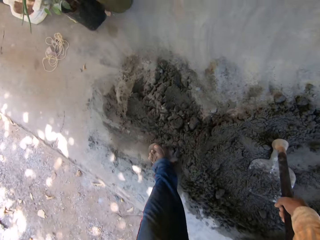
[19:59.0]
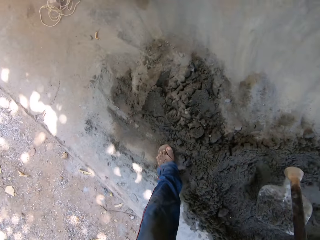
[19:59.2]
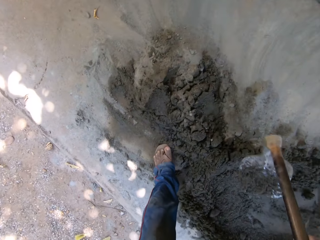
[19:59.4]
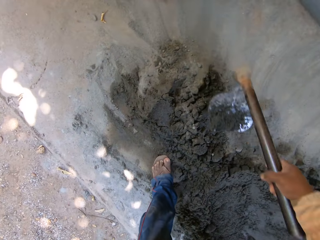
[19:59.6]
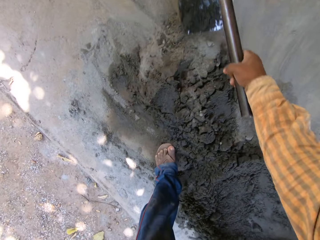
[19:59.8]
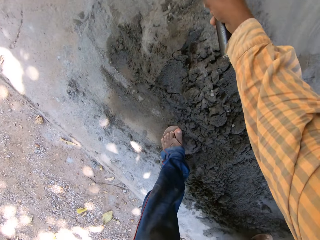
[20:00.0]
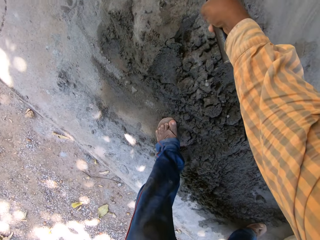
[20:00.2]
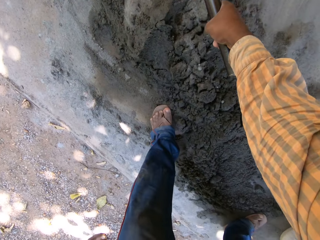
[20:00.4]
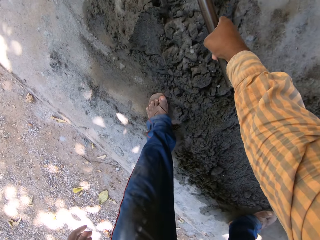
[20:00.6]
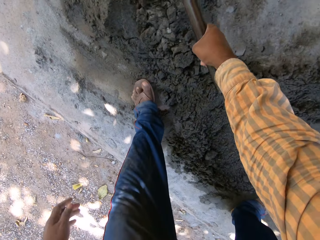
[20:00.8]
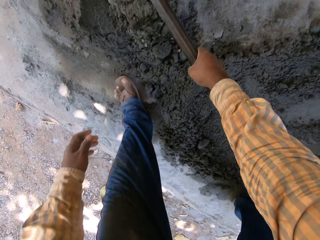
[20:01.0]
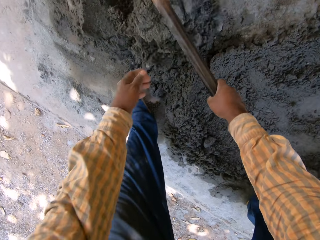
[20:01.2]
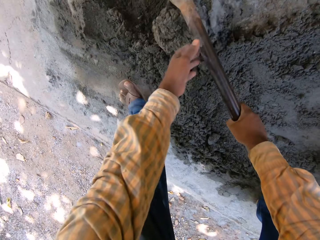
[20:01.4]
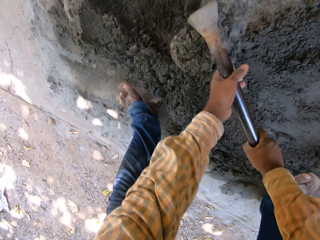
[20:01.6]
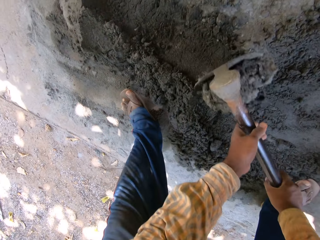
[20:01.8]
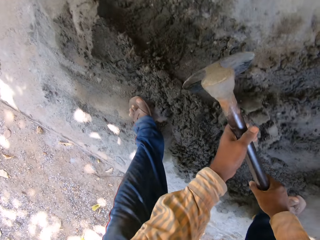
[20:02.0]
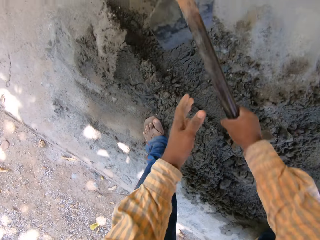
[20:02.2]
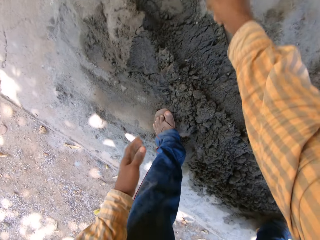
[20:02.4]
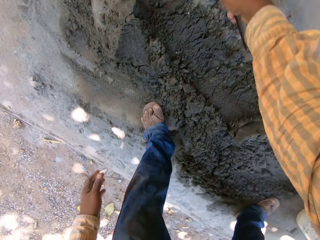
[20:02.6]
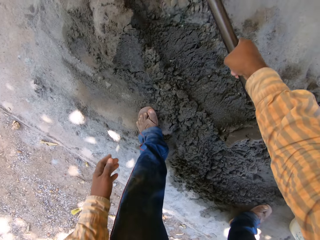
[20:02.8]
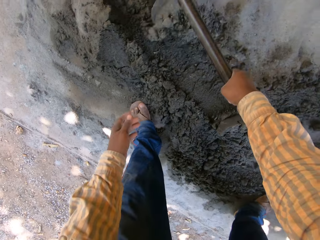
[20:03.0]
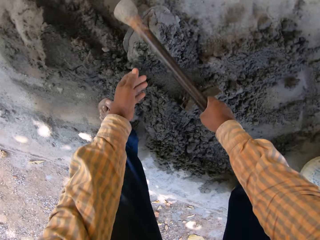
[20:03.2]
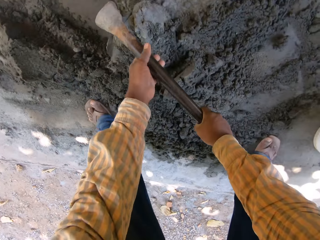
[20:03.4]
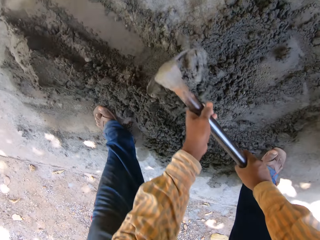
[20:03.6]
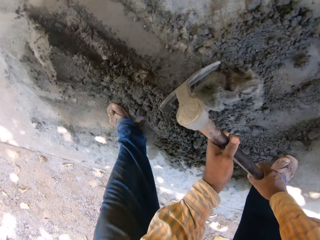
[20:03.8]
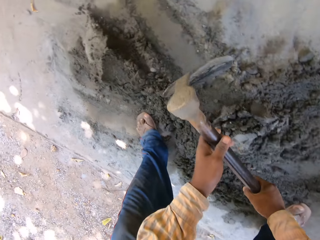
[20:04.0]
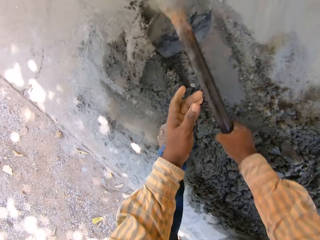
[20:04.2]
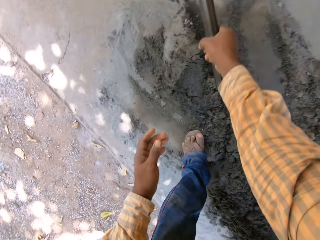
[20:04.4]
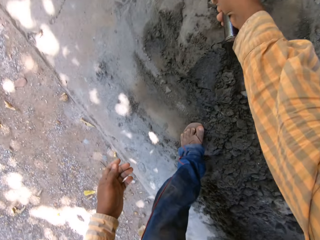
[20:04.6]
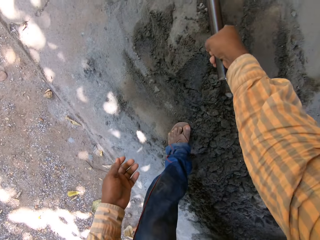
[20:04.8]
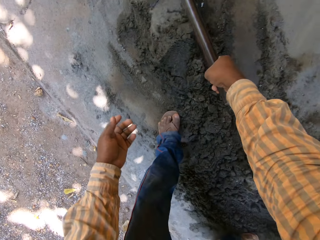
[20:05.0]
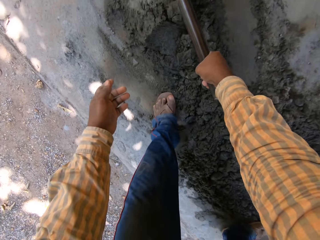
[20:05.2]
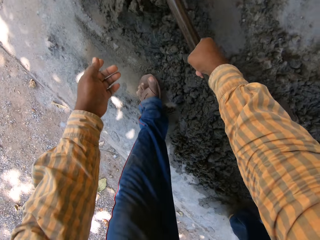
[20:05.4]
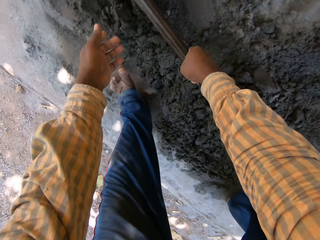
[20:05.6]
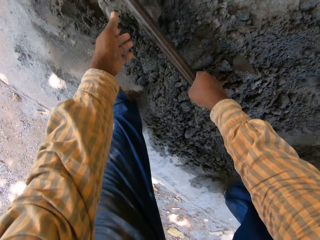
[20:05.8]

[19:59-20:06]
The camera wearer picks up a hoe from the floor with his right hand. He scrapes the mortar on the floor with the hoe in his hands. He mixes the cement on the ground.

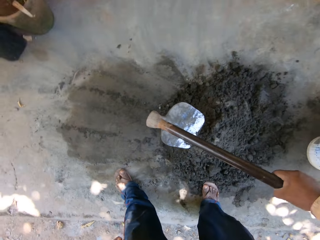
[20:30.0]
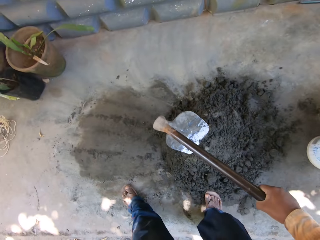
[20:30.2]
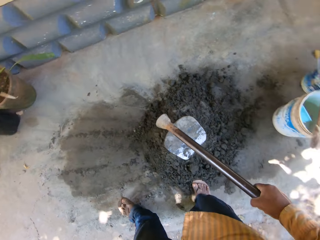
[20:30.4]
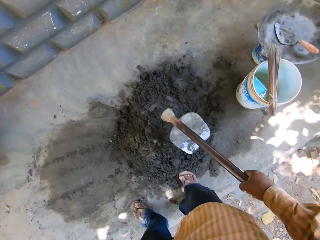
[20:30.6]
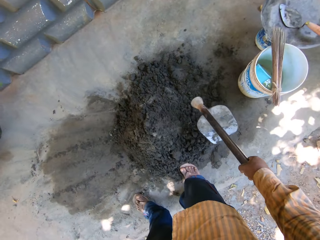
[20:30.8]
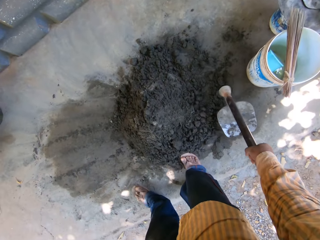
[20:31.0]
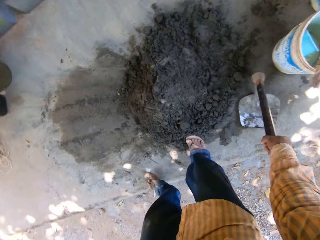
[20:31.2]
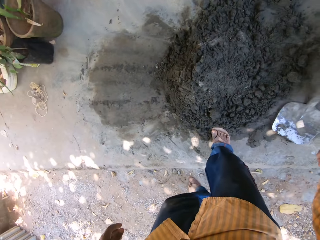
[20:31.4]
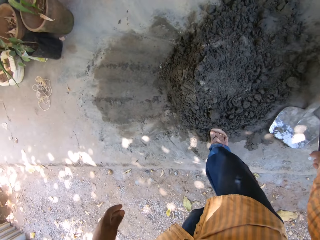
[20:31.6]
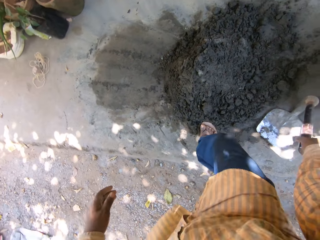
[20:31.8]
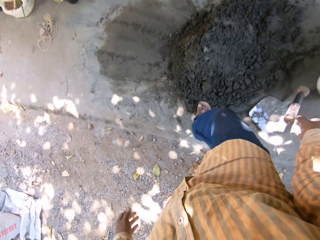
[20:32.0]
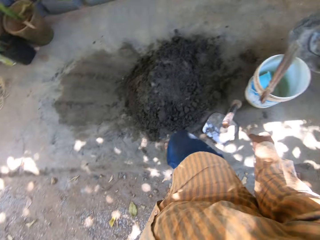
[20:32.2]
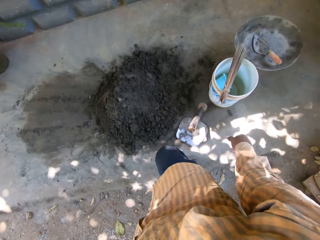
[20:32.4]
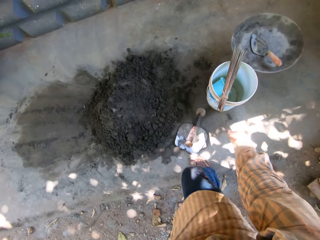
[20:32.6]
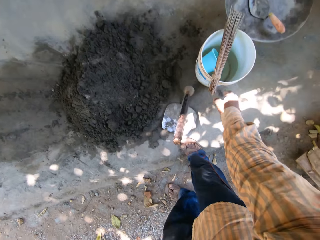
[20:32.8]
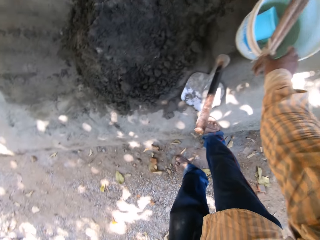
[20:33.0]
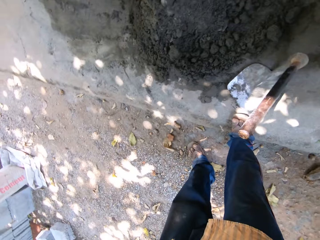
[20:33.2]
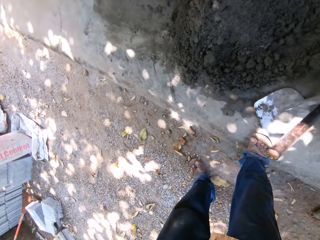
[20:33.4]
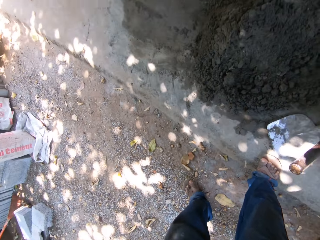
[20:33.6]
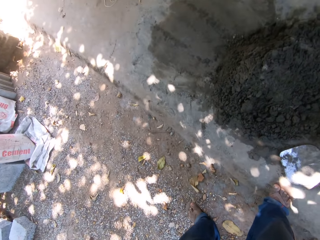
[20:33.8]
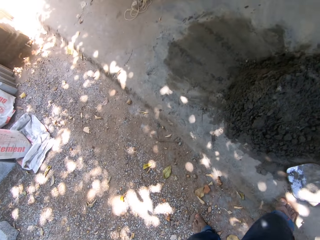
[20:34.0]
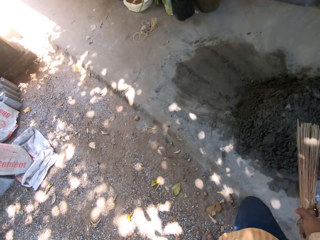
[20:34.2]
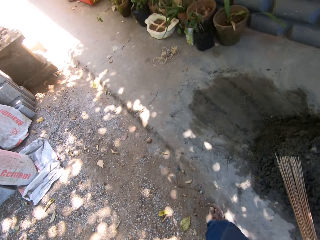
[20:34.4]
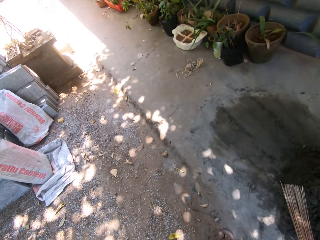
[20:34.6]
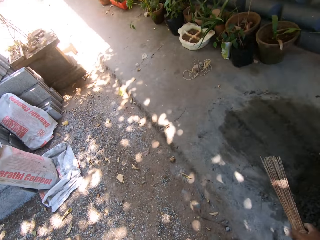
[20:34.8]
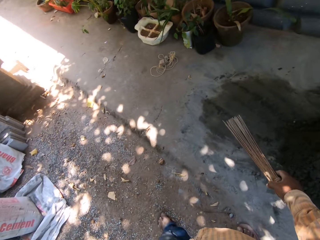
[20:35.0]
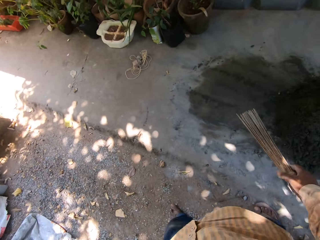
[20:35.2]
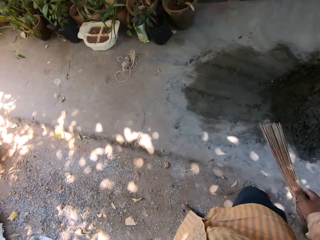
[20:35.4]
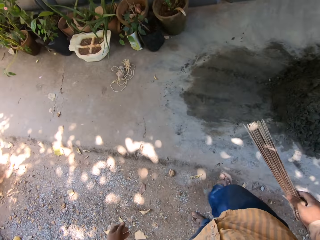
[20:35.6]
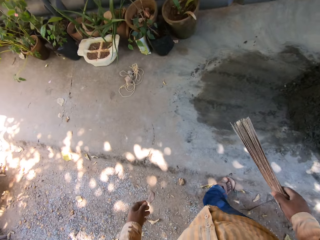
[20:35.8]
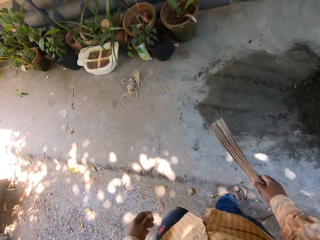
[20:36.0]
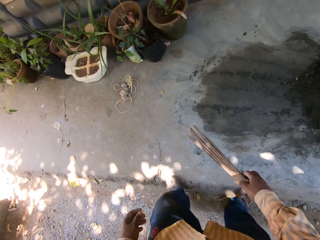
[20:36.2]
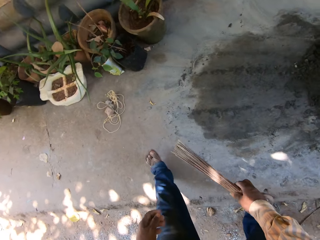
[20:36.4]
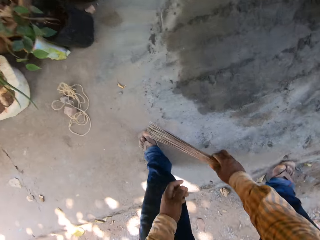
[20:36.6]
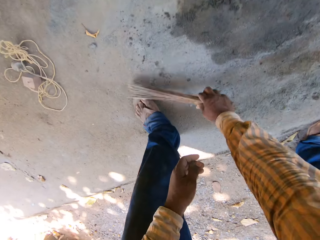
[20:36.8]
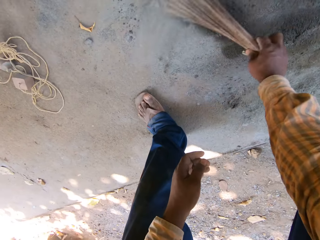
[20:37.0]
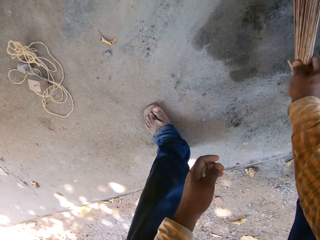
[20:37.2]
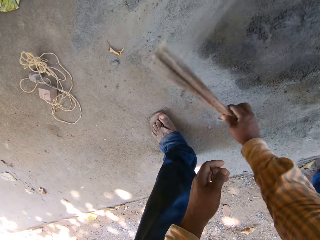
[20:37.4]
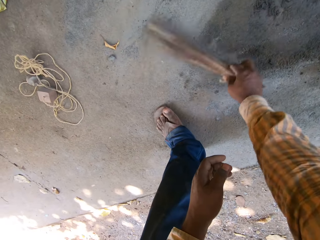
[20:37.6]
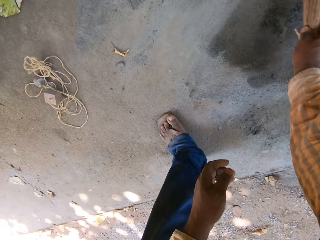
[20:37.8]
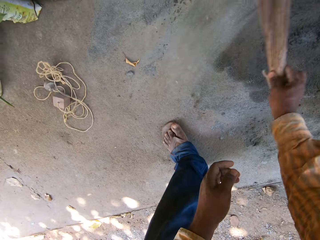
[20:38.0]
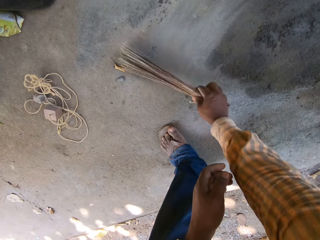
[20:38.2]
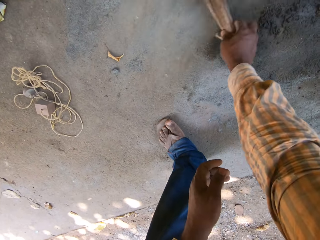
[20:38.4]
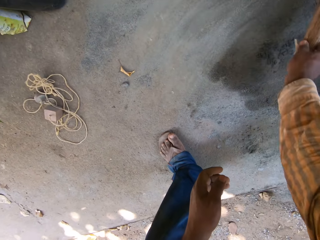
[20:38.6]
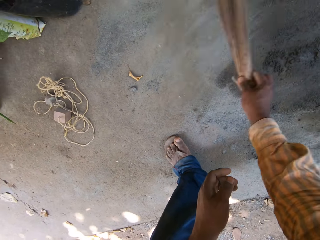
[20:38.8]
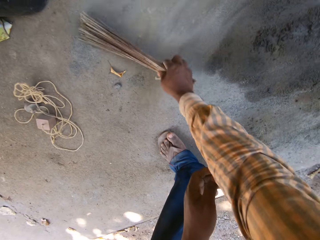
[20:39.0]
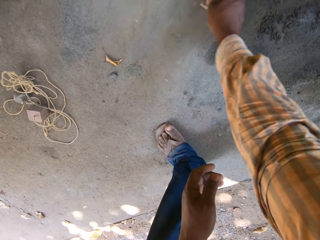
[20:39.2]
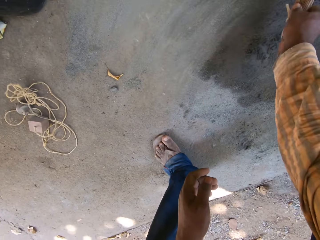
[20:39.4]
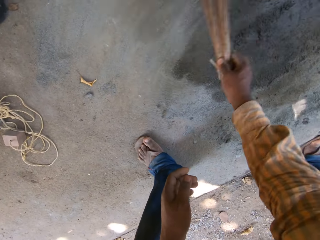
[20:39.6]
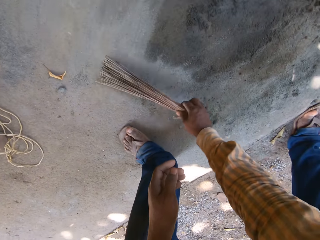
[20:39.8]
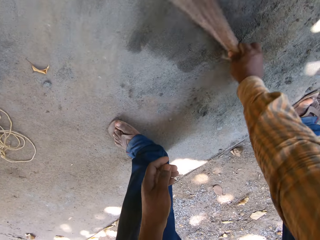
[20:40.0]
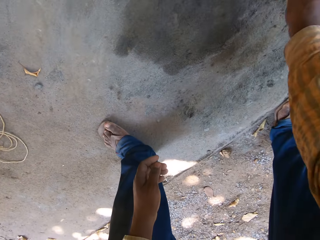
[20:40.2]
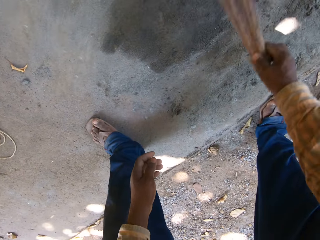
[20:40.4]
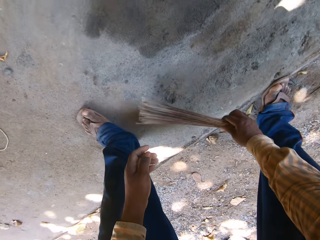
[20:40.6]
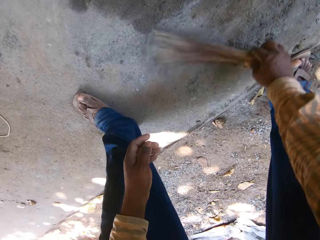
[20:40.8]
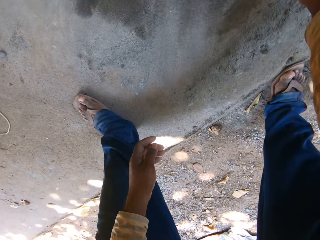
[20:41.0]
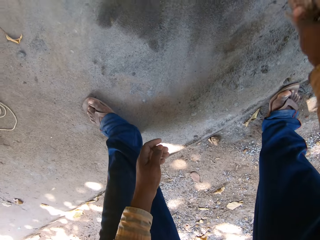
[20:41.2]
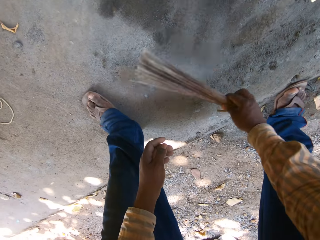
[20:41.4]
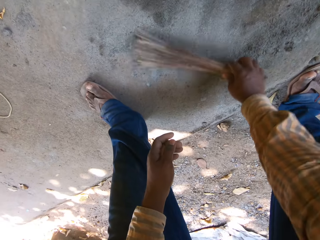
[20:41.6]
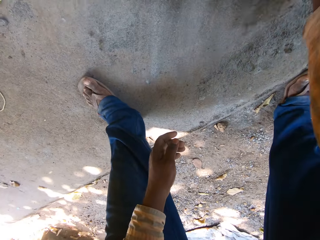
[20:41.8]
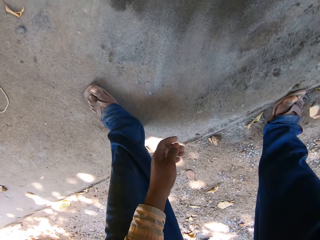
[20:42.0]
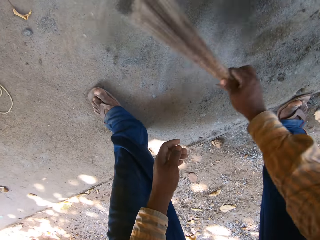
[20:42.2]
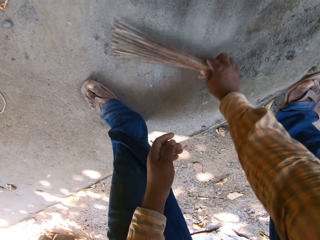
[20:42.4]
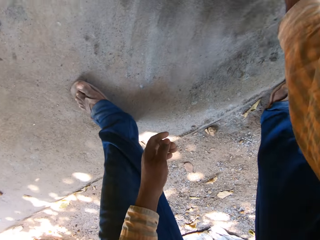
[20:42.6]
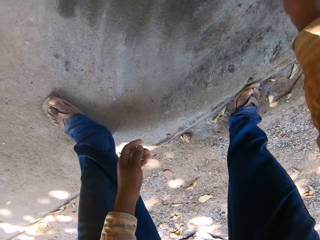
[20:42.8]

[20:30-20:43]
The camera wearer drops the hoe in his right hand on the floor. He picks up the broom on the bucket of water with his right hand. He walks on the ground. He sweeps the mortar on the floor with the broom in his right hand.

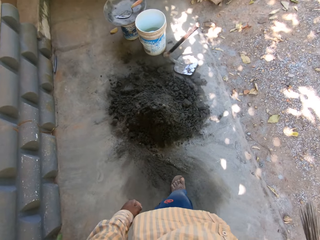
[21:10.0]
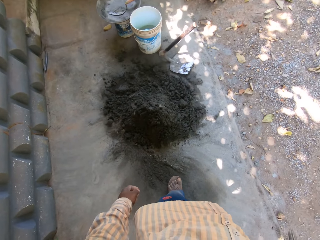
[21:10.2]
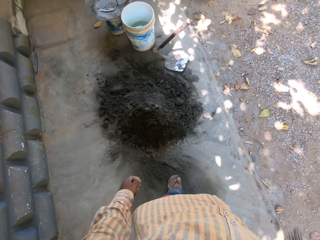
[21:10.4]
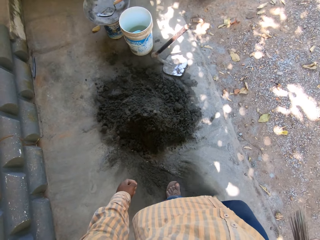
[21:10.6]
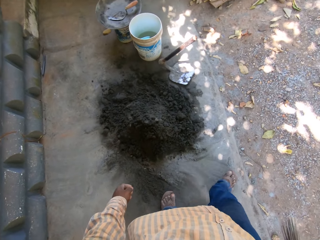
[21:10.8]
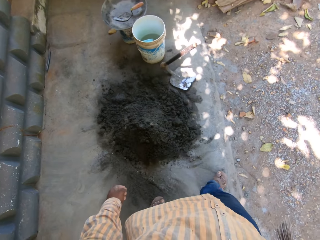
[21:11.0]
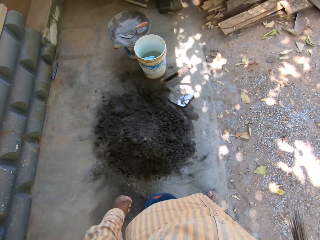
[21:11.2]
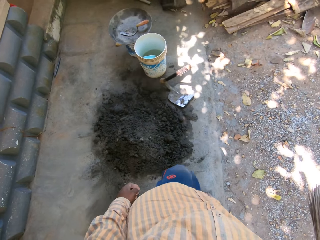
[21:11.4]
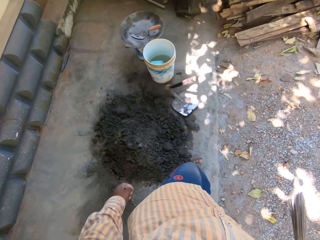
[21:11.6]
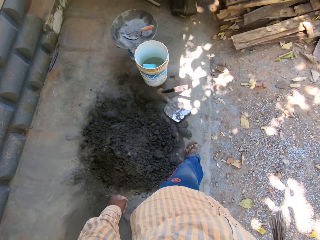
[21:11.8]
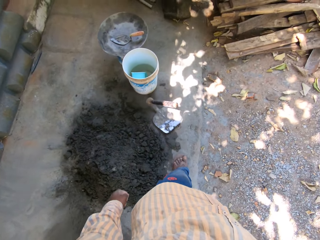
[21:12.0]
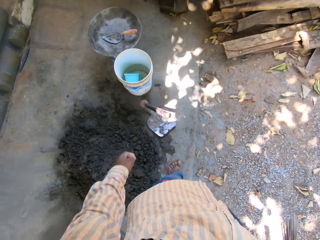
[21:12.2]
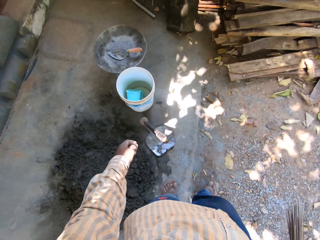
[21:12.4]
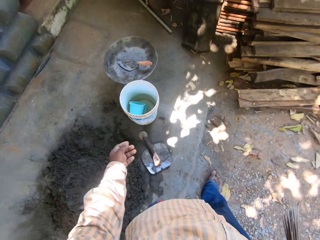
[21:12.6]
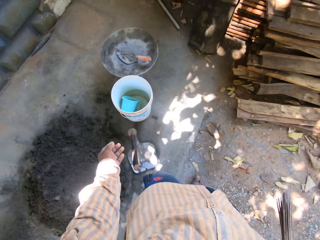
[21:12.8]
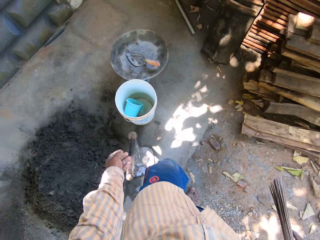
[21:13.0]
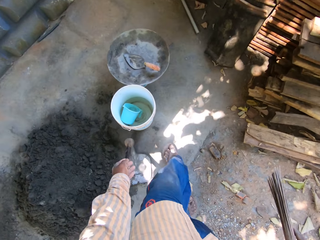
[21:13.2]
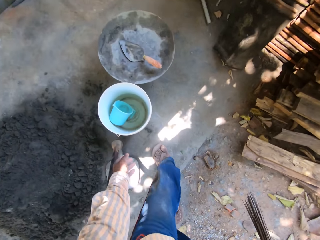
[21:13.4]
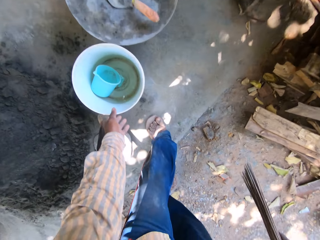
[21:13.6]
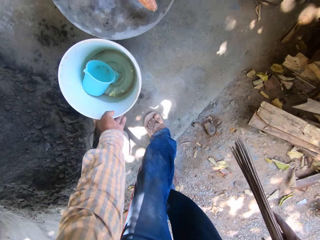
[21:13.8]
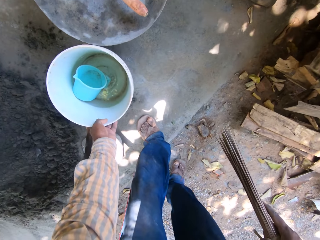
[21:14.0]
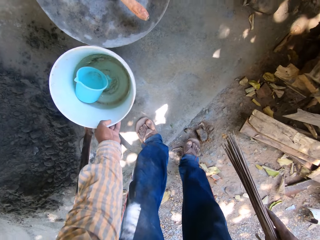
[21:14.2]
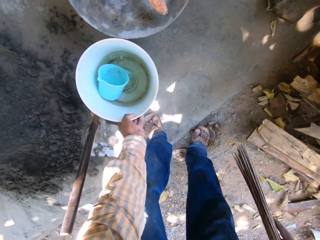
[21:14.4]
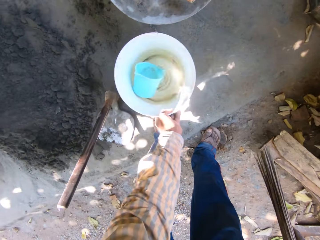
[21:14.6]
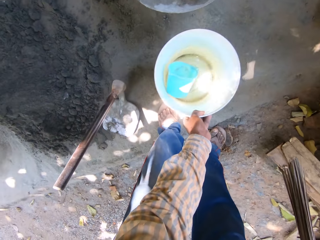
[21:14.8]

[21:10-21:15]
The camera wearer walks on the ground. He moves the bucket of water on the floor with his left hand.
